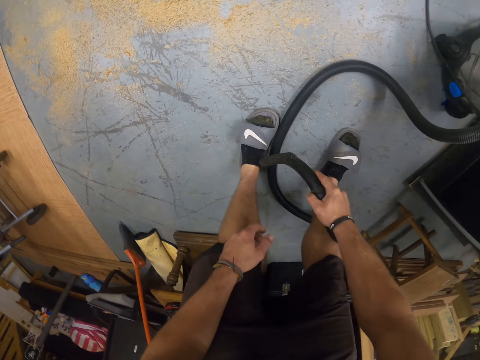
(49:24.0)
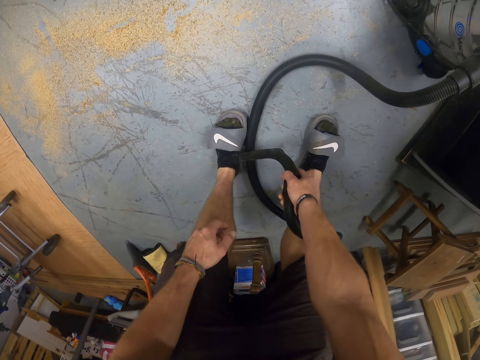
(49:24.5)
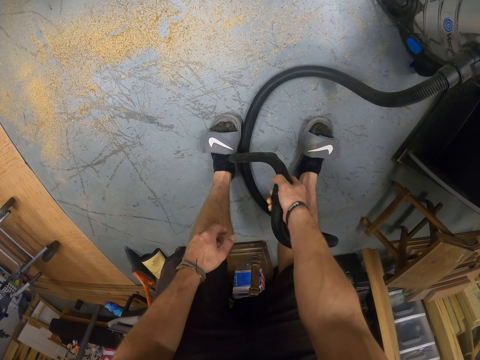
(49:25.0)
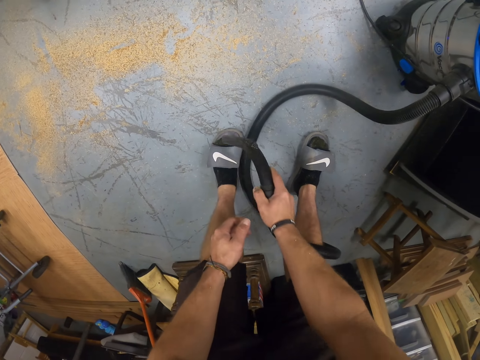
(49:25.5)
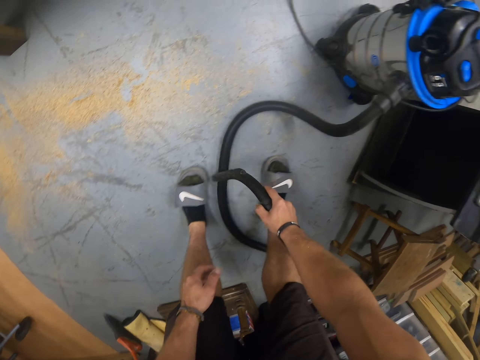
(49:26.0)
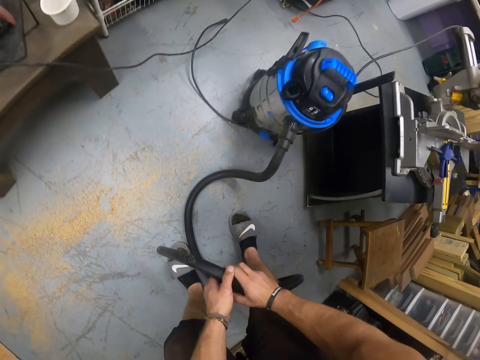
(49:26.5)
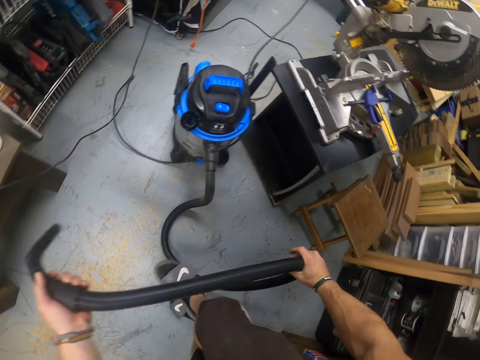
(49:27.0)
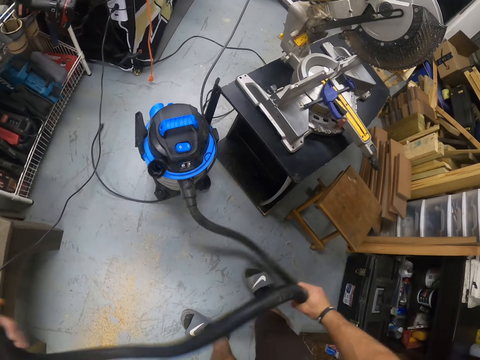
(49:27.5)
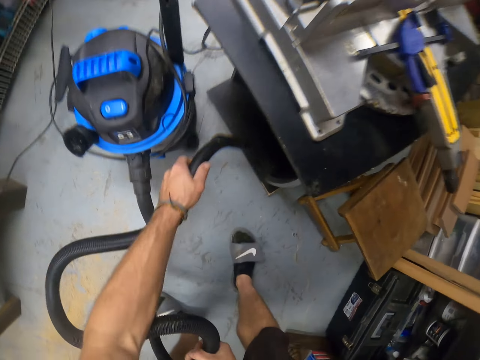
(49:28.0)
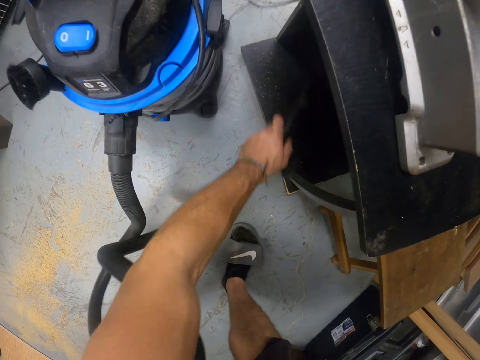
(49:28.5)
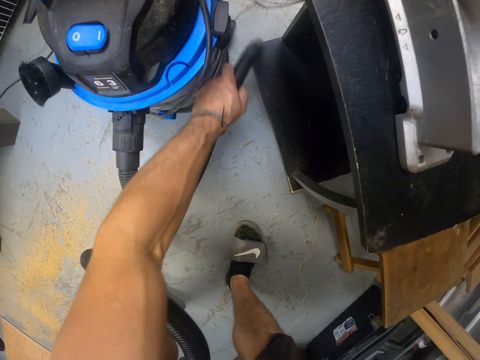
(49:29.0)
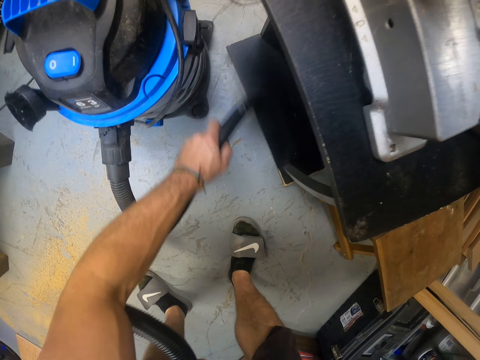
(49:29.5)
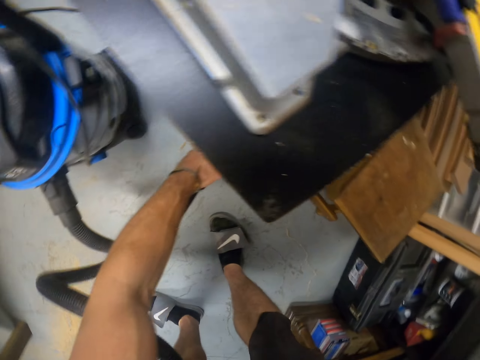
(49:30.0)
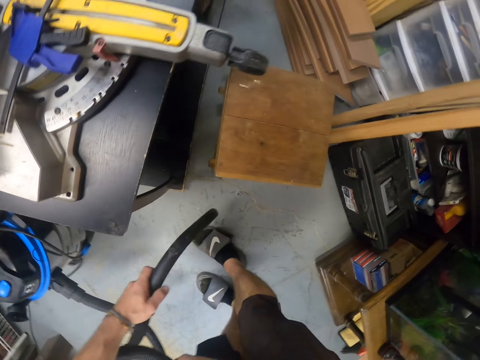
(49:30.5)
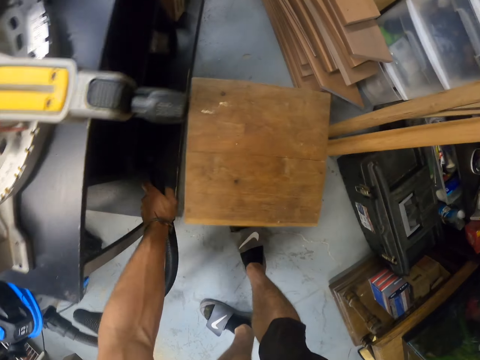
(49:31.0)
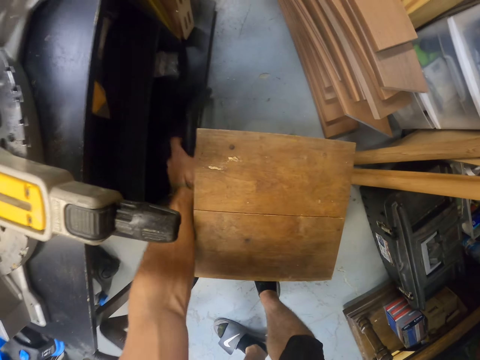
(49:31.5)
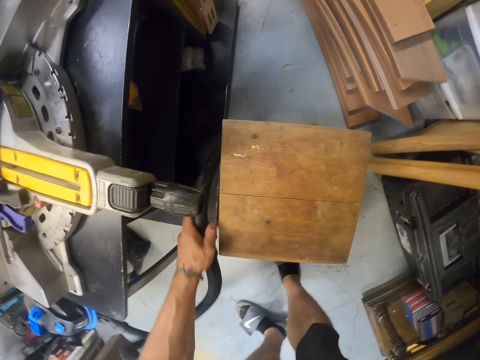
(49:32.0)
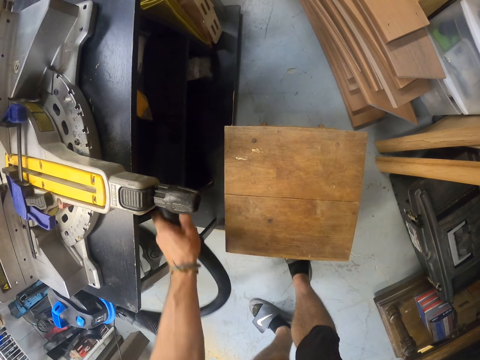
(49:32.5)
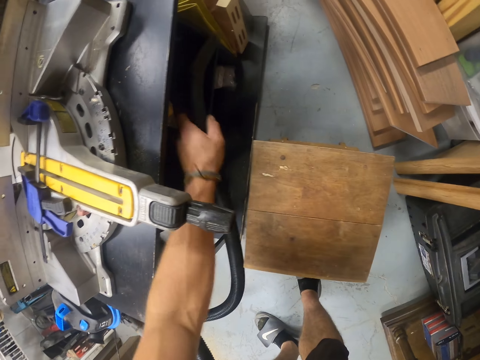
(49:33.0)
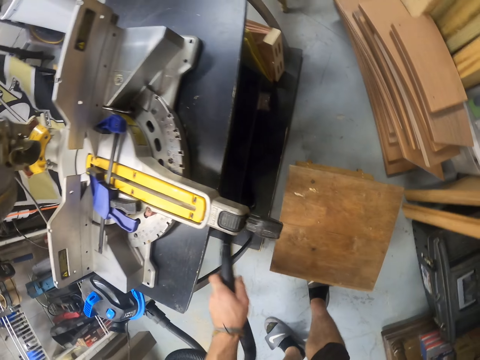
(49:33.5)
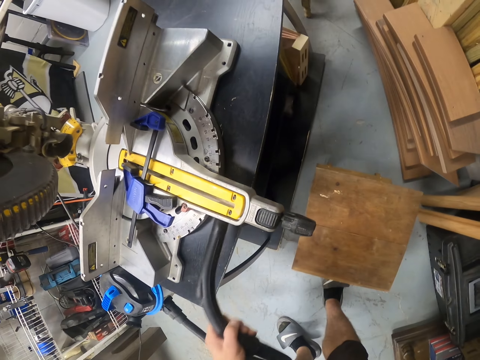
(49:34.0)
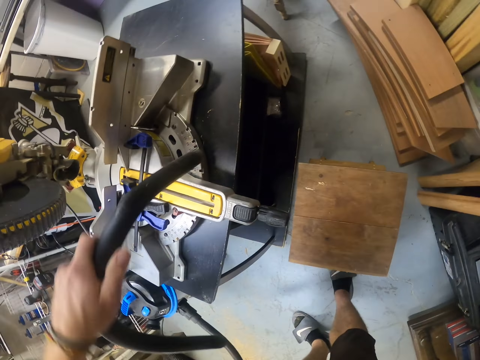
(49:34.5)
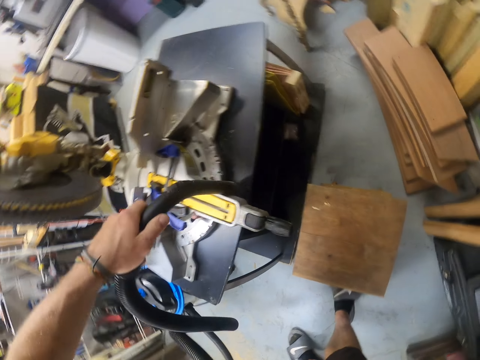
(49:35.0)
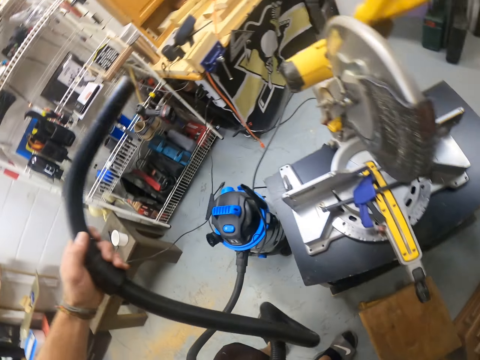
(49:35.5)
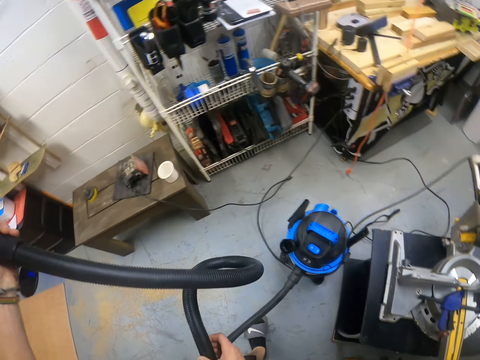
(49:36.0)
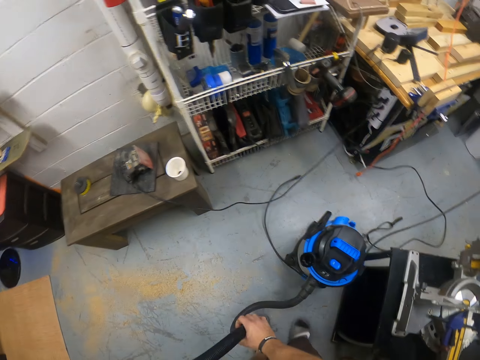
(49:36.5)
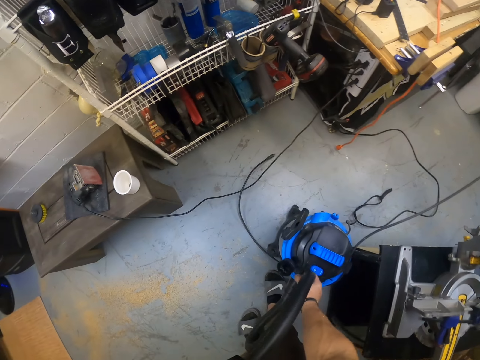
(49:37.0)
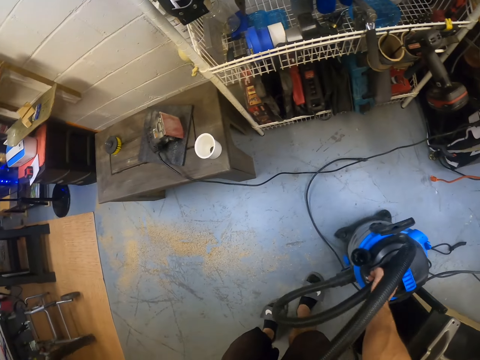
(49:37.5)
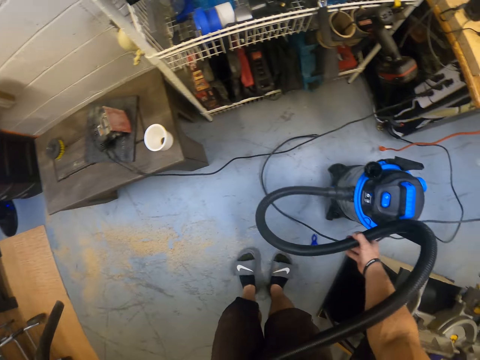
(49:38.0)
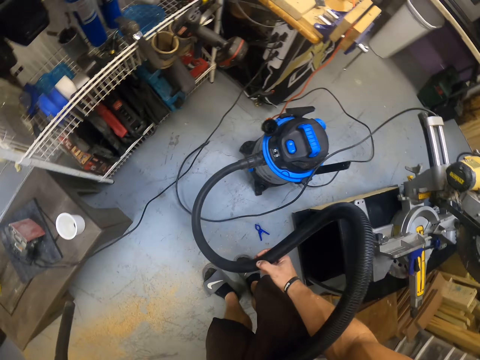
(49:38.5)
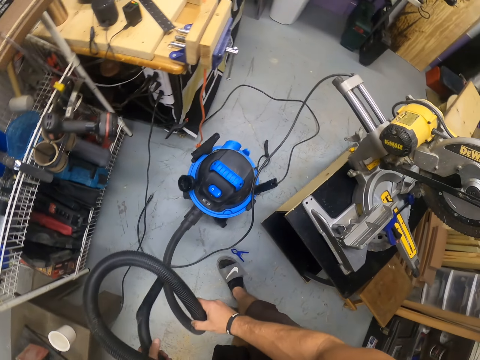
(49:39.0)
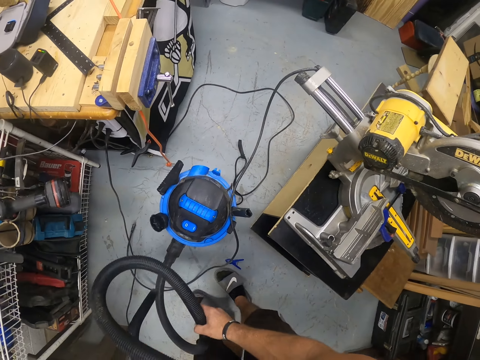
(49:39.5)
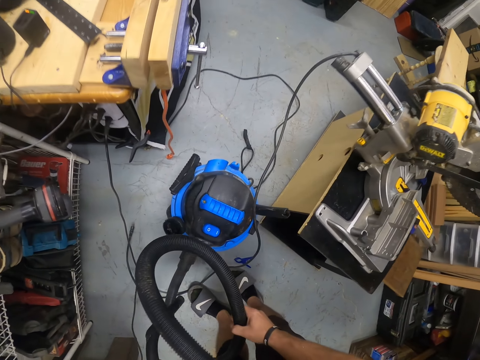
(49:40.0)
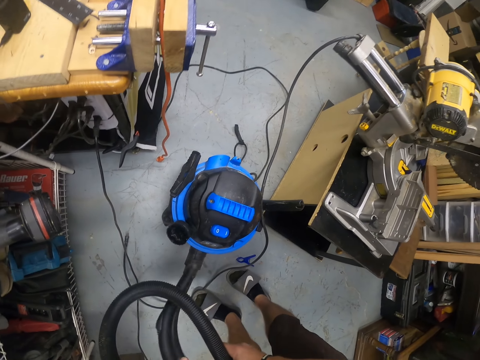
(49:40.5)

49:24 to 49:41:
The camera wearer passes the suction pipe in his right hand to his left hand. He extends the hose of the suction pipe with his right hand. He sucks dust with the suction pipe in his left hand from the workbench in the workshop. He moves a vacuum cleaner on the ground with his right hand. He touches the vacuum cleaner.

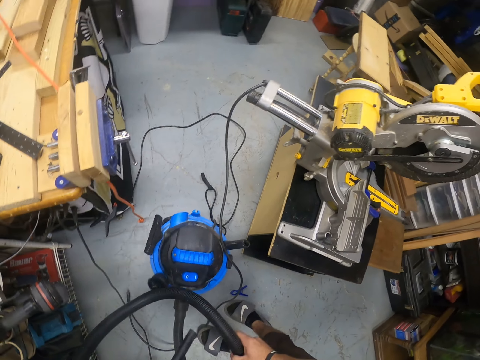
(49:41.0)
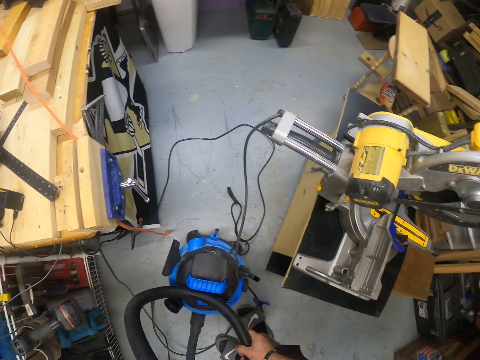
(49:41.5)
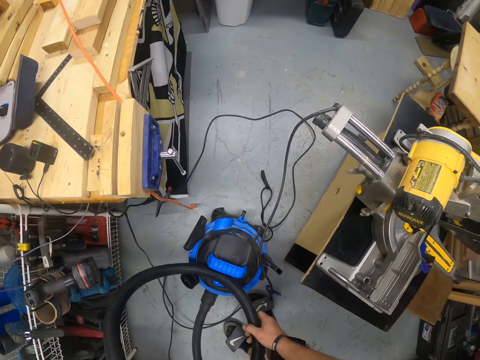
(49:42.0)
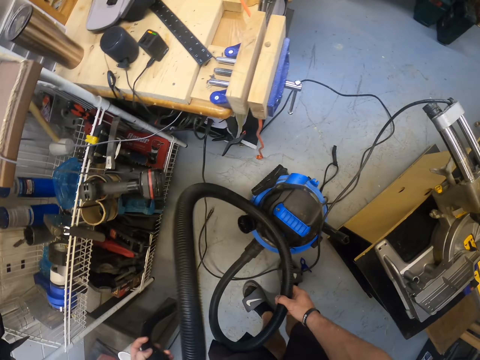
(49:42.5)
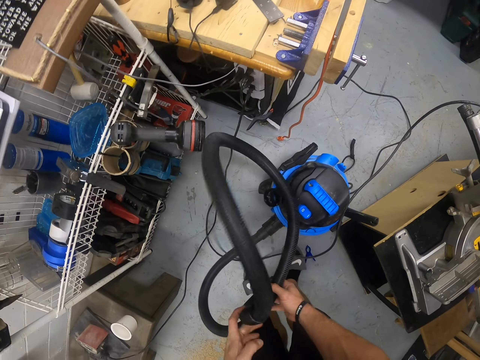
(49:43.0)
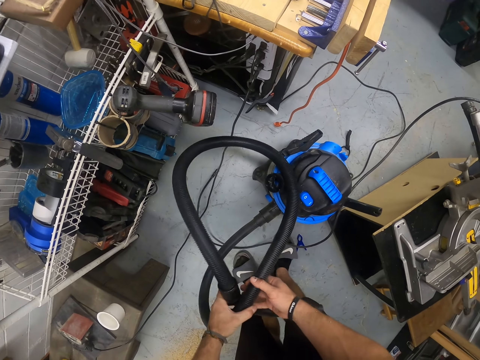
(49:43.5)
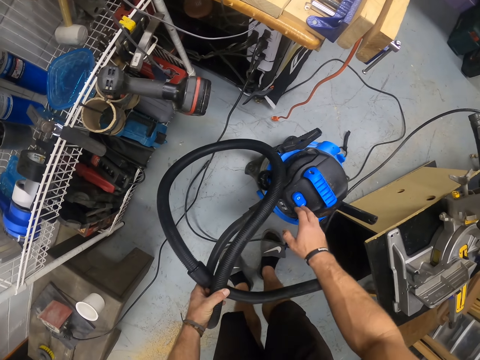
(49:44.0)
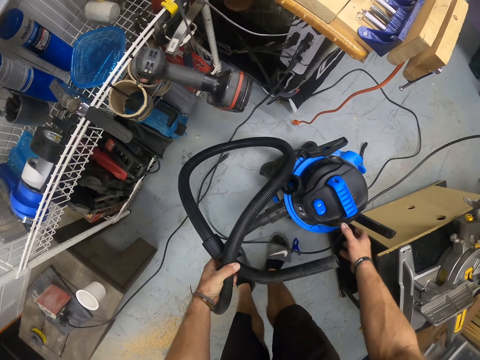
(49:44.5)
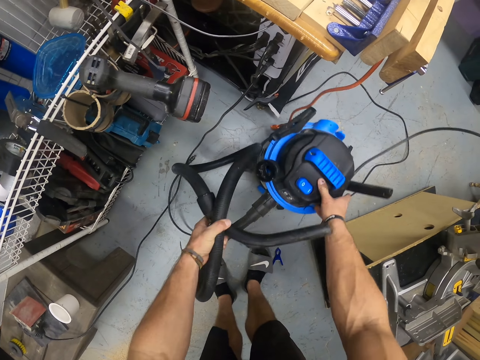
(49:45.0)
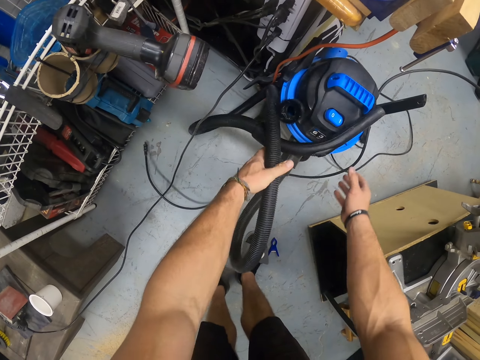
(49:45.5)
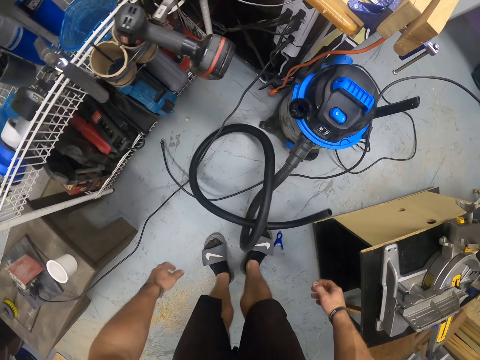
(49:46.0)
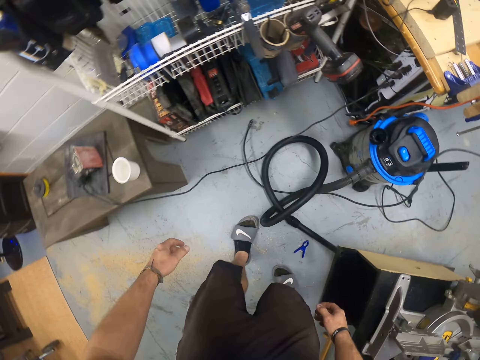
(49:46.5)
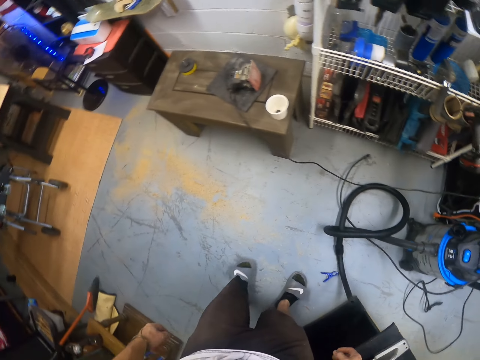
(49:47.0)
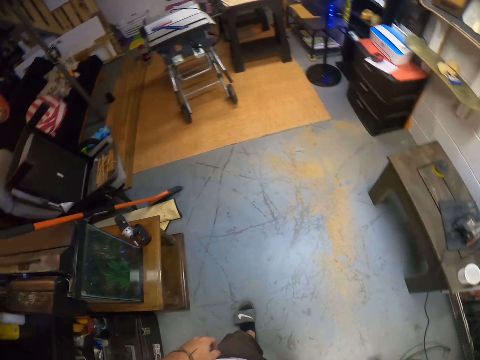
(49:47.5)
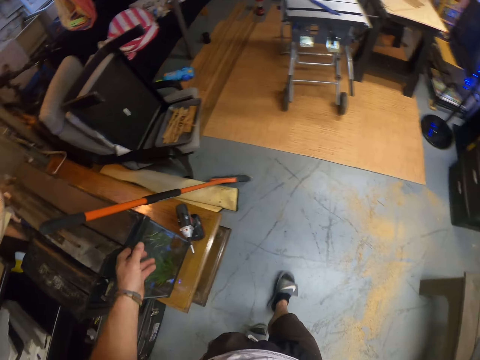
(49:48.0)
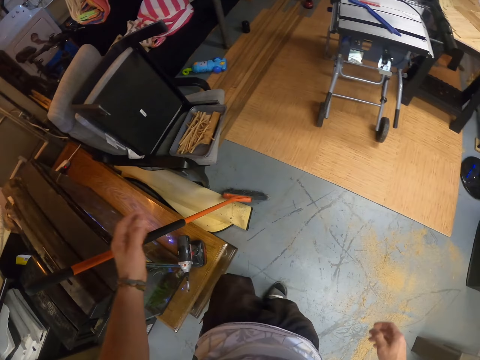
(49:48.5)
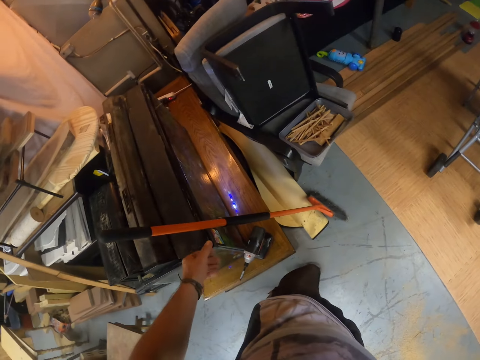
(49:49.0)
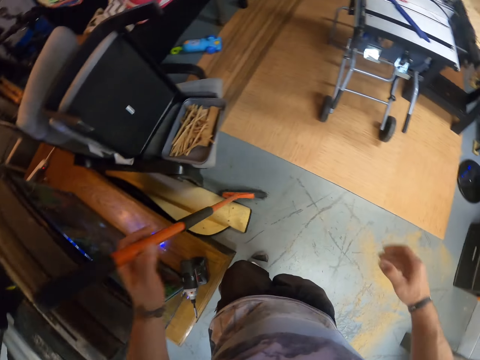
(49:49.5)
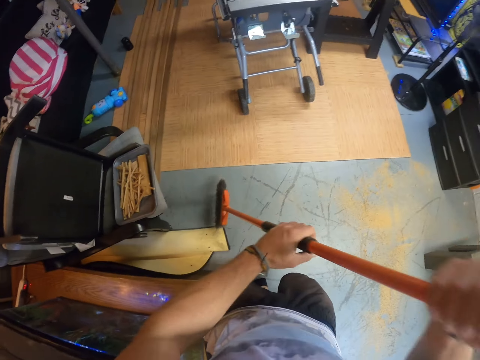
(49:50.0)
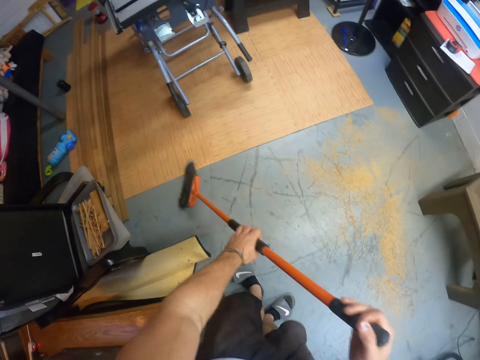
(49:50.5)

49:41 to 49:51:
The camera wearer holds the suction pipe and hose in his left hand. He turns off the vacuum cleaner with his right hand. He moves the vacuum cleaner on the ground with his right hand. He releases the hose of the vacuum cleaner in his left hand to the floor. He takes a broom with his left hand.
